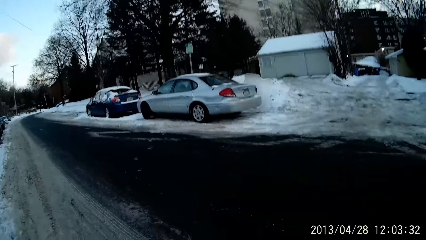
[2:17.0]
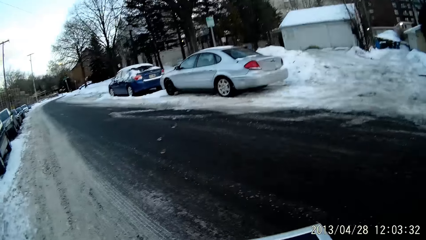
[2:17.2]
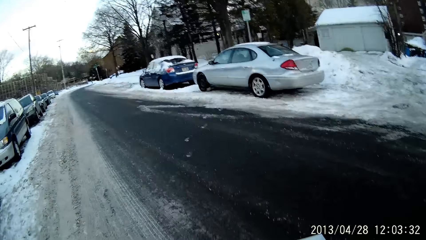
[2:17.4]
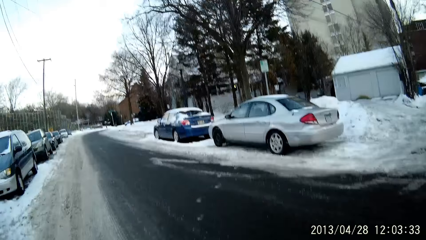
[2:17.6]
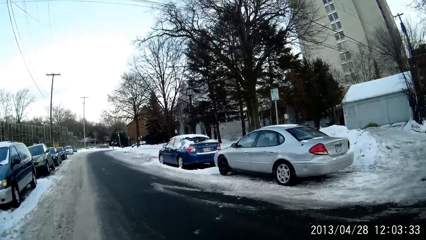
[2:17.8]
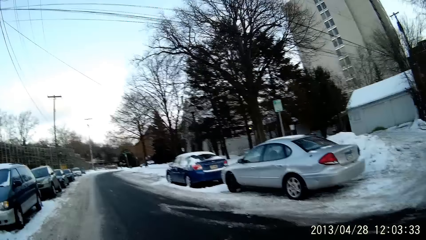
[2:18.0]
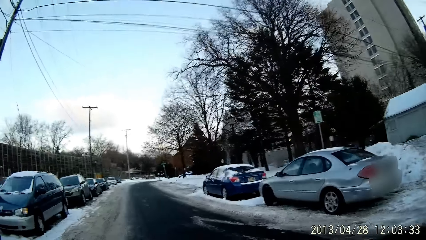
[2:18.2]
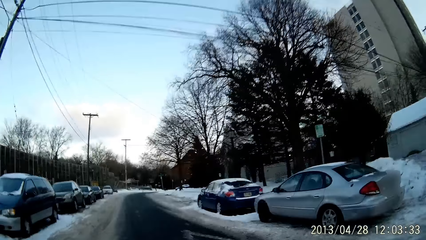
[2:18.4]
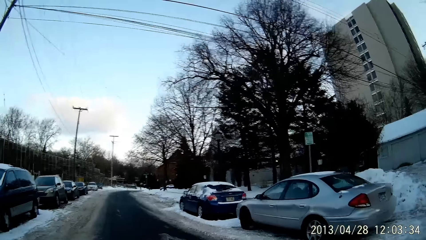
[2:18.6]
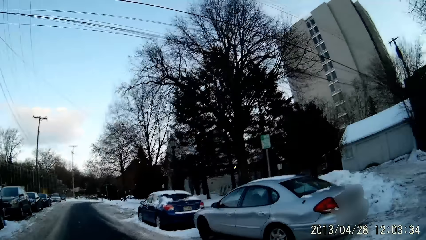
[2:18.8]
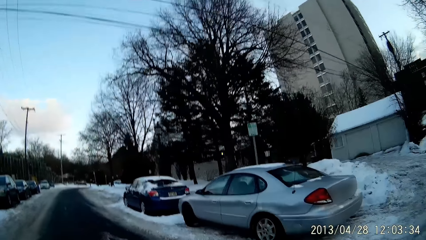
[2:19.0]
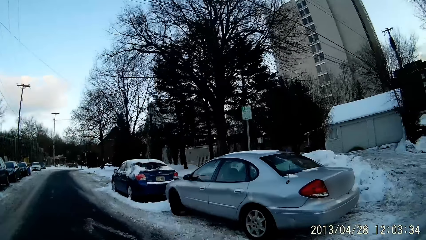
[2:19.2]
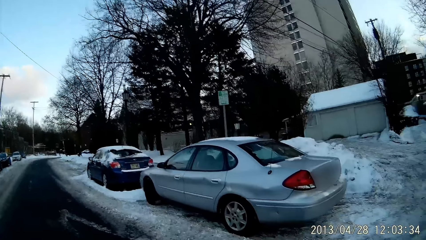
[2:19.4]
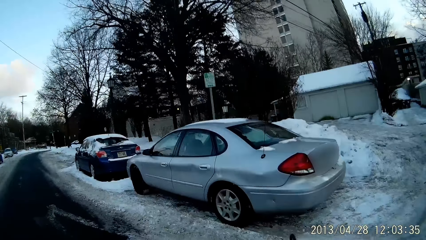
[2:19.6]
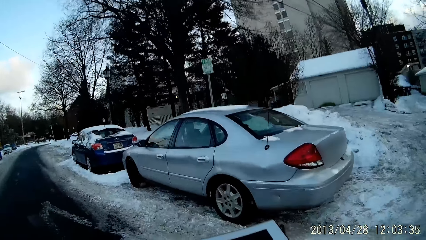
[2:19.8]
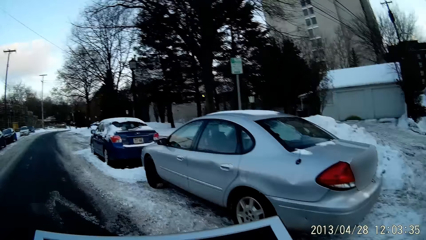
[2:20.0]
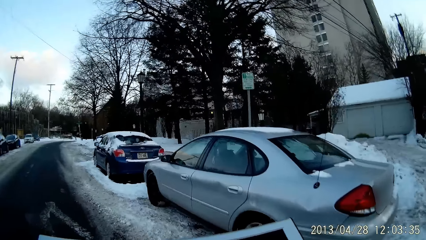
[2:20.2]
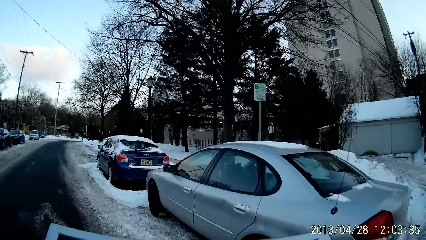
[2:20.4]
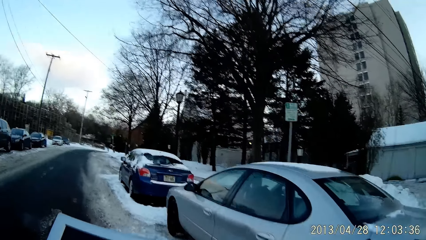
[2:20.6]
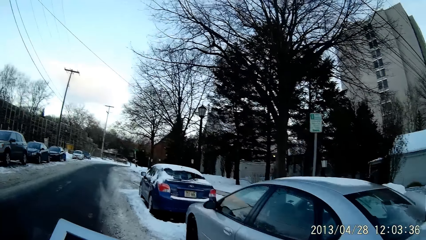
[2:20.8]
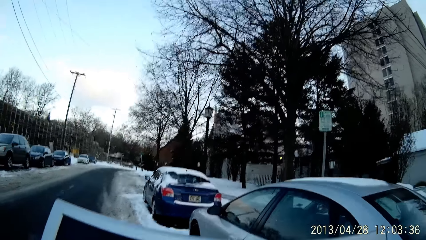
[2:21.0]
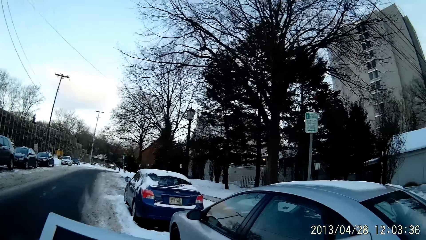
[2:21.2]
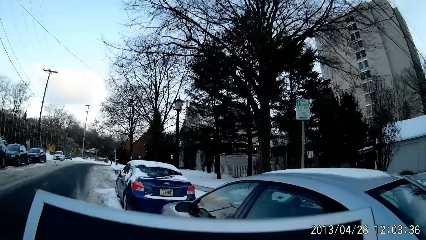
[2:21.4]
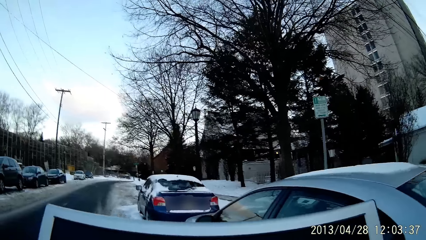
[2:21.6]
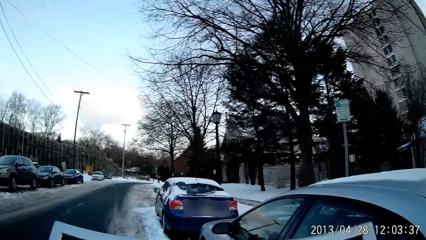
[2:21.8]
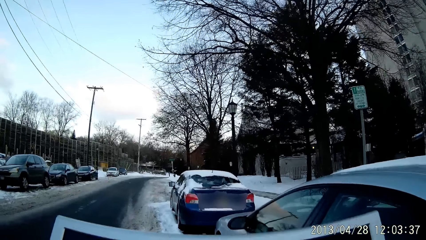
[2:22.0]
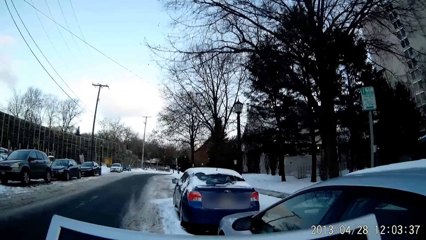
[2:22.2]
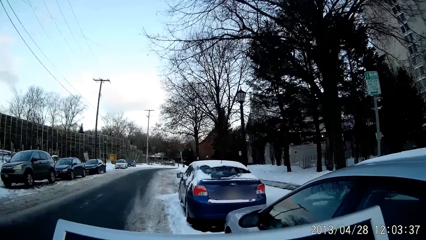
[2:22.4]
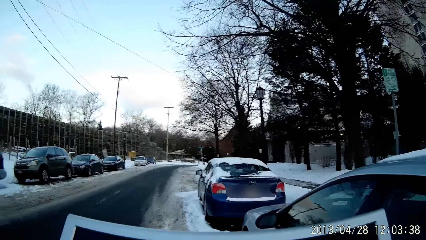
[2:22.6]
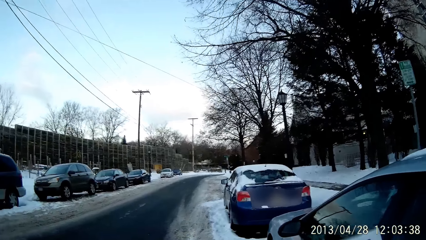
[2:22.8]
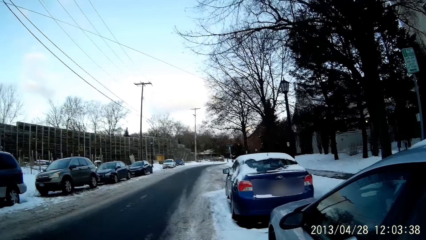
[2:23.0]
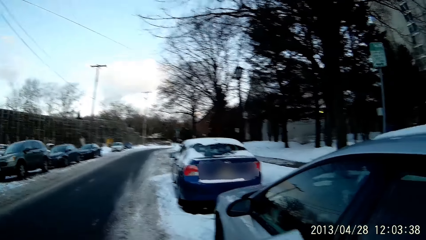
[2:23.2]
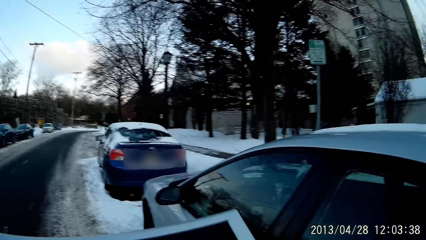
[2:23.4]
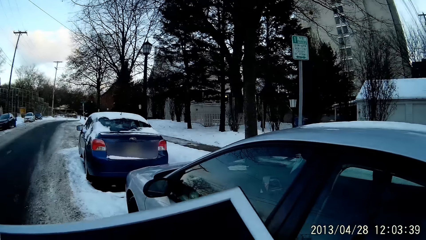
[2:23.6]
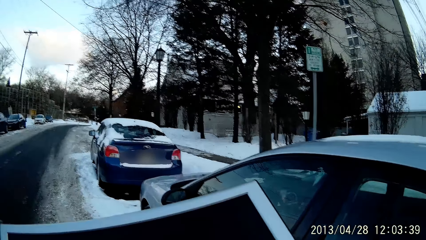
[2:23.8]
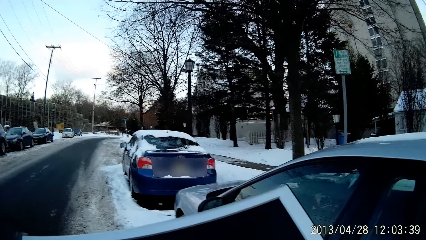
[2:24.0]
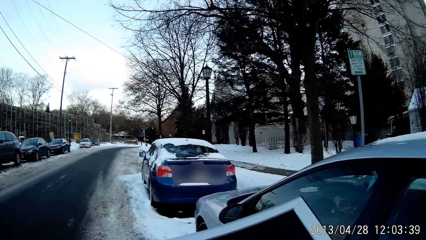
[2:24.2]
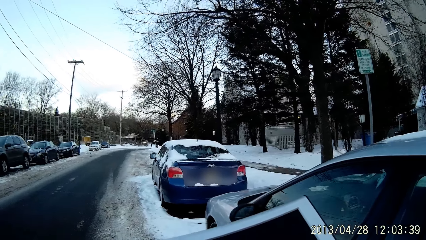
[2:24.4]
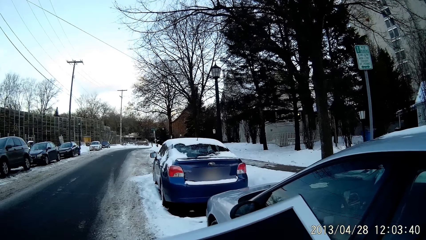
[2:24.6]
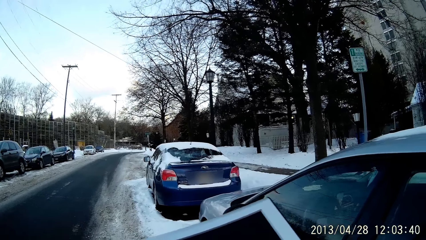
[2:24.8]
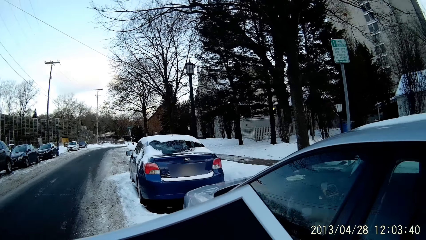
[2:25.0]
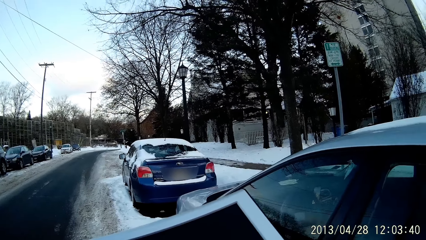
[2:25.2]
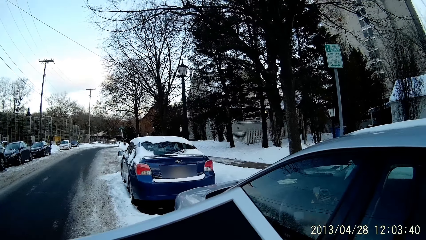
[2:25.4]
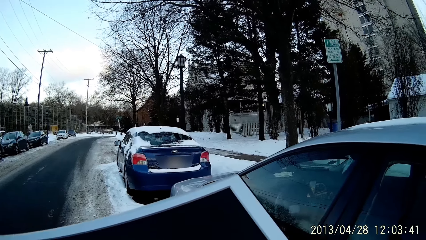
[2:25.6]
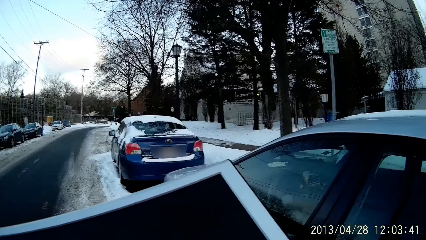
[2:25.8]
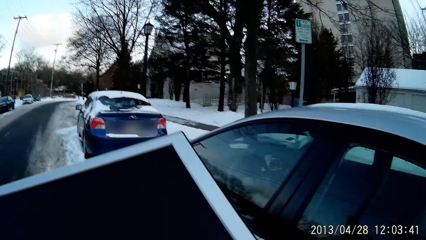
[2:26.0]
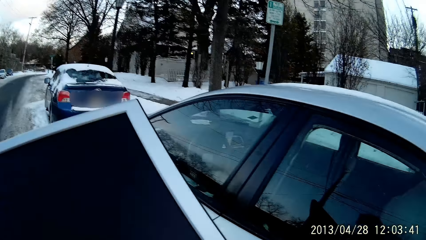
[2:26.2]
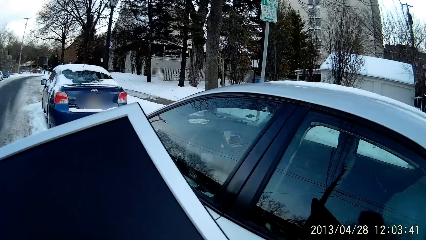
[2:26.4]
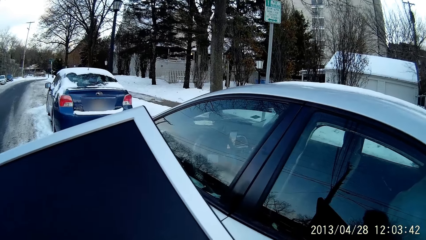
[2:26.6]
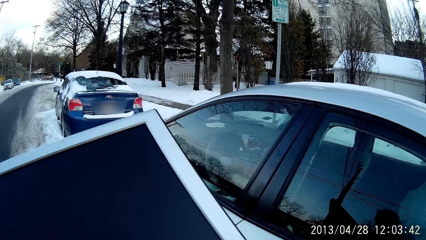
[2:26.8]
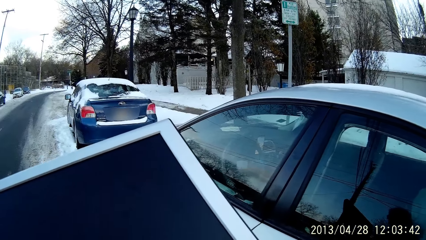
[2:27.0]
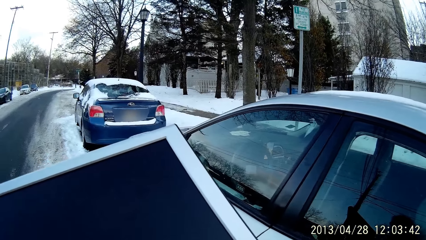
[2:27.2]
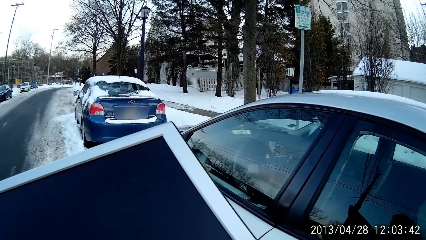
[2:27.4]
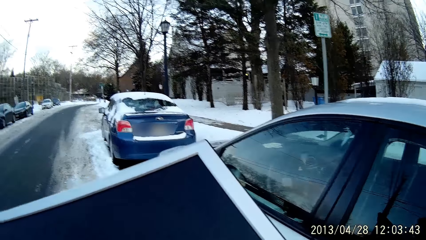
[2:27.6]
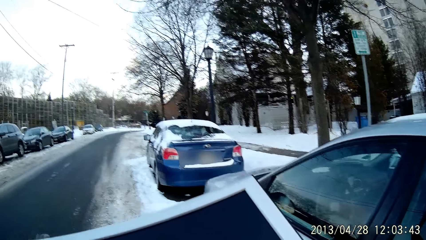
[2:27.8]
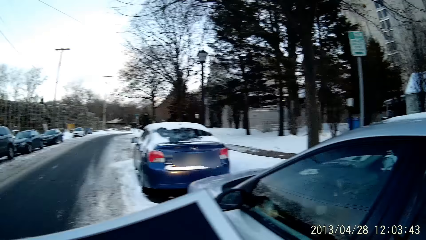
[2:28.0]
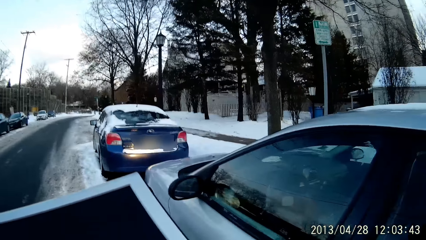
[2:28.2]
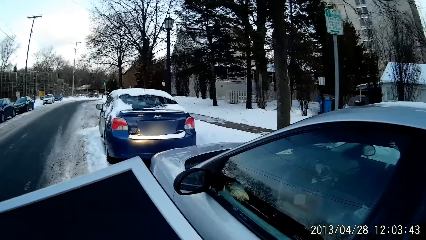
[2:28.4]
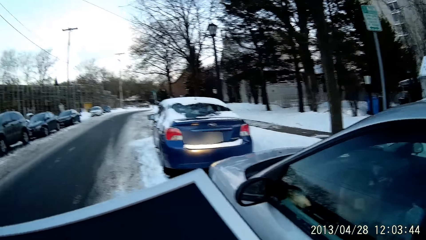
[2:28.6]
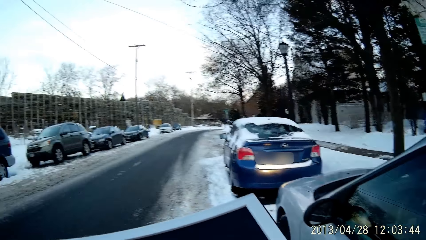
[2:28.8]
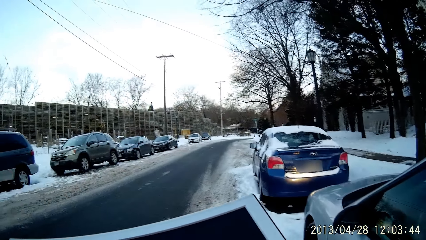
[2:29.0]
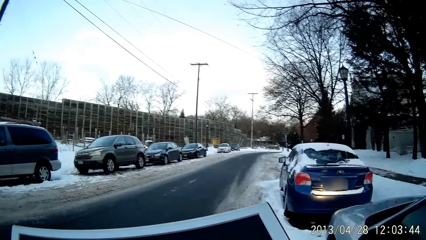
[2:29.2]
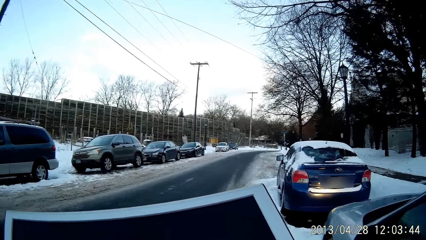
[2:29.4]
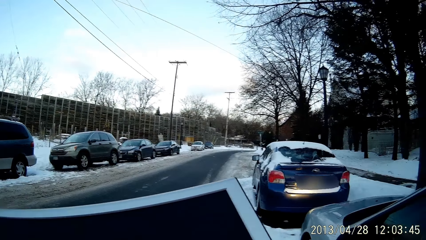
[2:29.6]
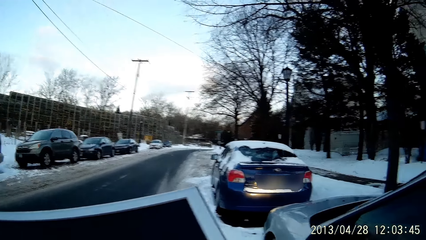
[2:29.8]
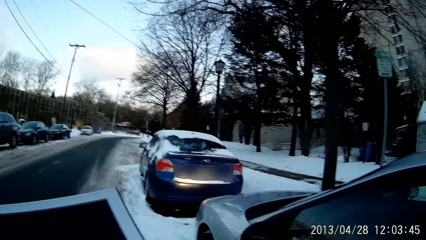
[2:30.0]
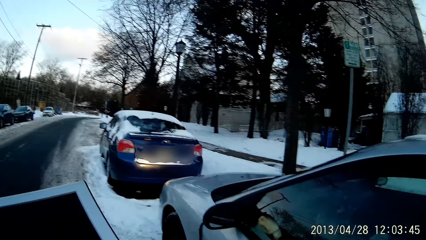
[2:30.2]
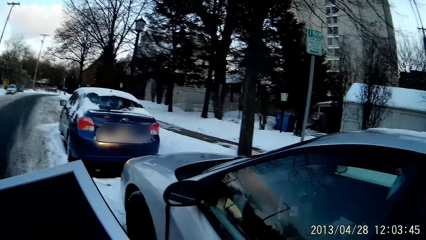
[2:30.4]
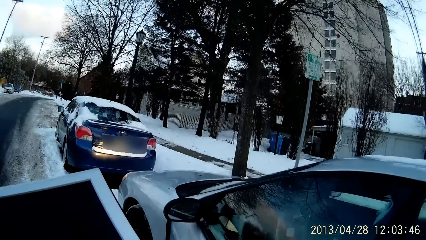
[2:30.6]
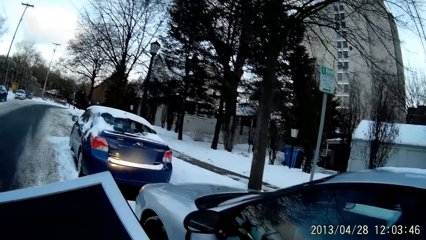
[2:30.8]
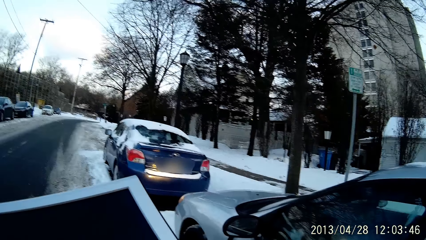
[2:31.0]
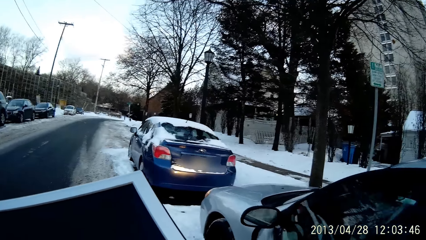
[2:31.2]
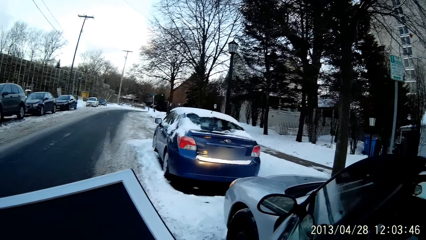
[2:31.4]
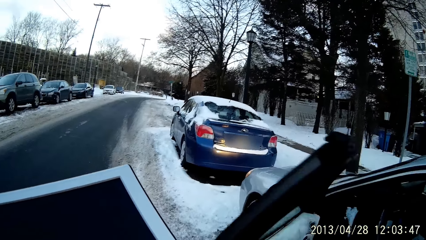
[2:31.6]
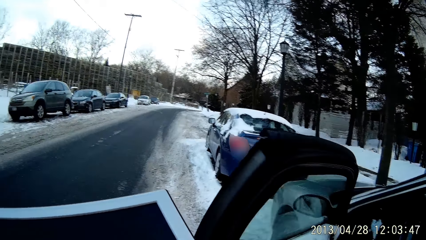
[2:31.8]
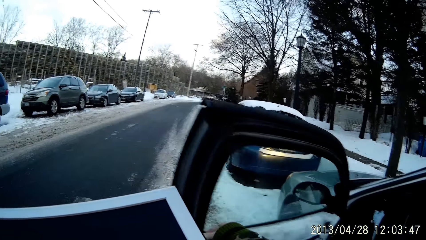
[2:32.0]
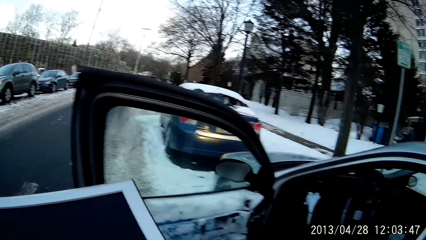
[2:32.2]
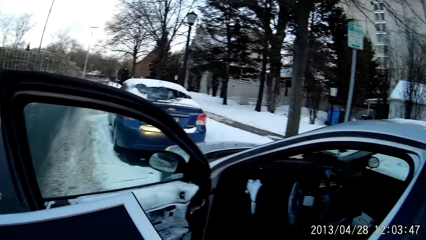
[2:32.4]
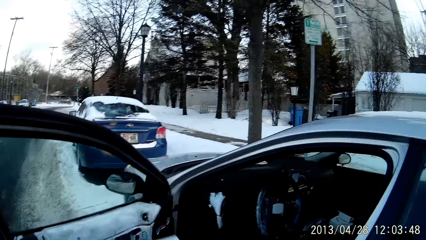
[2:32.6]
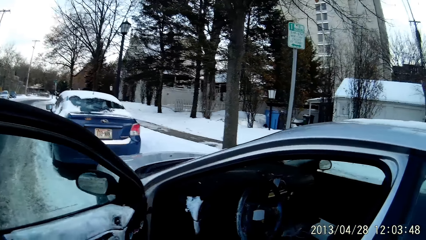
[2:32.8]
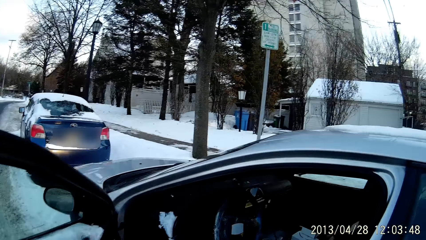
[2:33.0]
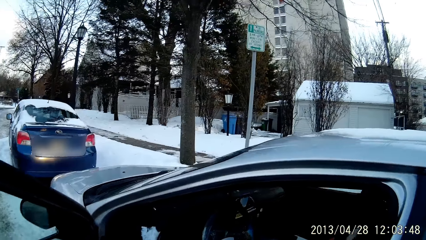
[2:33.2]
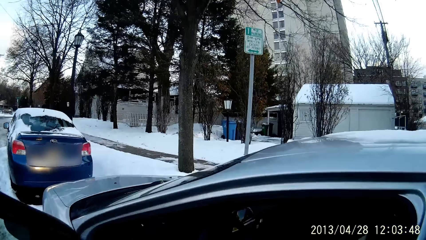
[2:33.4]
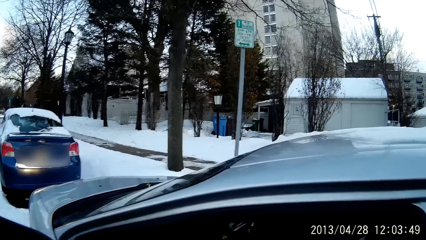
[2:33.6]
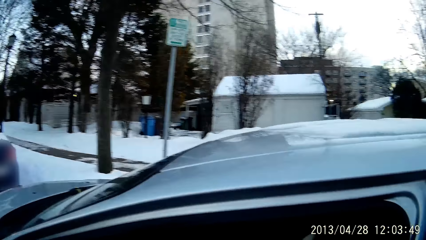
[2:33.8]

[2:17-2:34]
The camera wearer walks towards a car. They hold a monitor screen with both hands. They open the car door.
